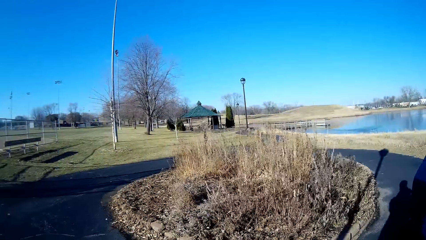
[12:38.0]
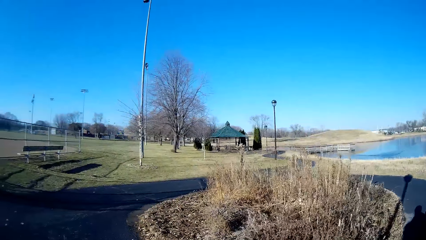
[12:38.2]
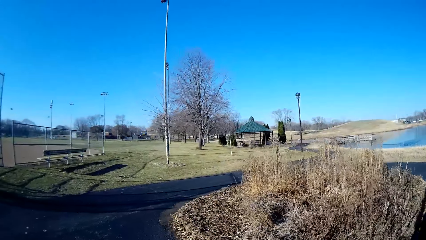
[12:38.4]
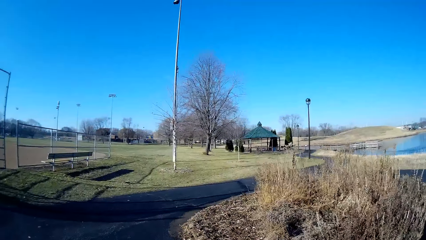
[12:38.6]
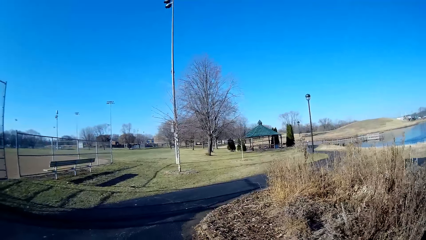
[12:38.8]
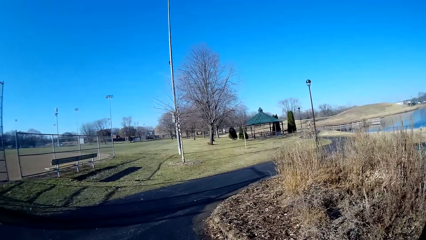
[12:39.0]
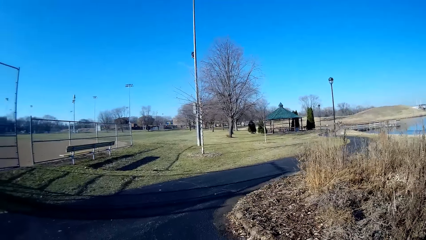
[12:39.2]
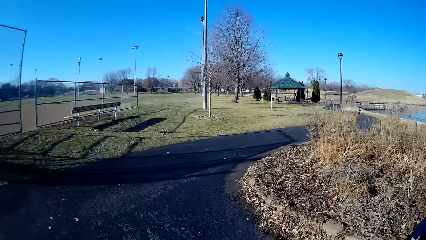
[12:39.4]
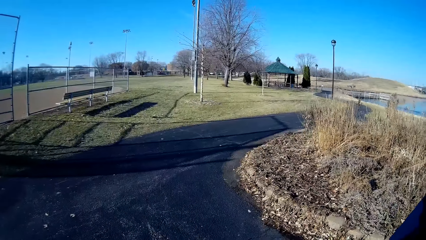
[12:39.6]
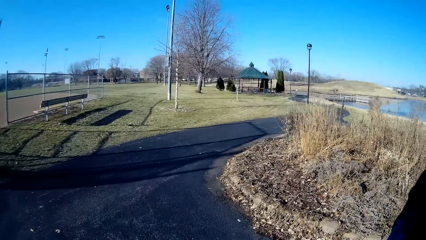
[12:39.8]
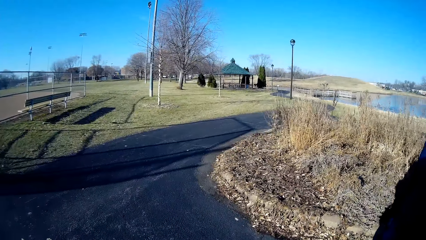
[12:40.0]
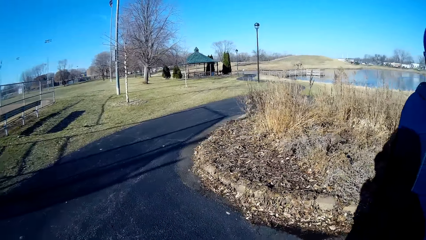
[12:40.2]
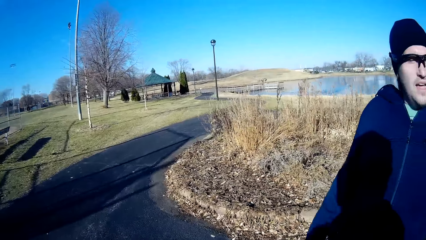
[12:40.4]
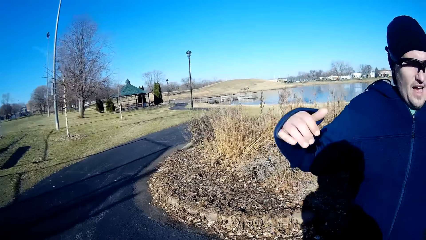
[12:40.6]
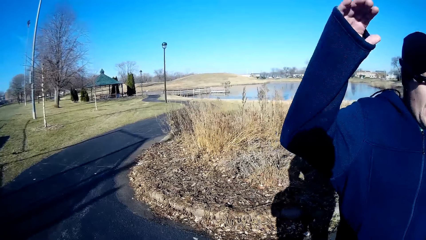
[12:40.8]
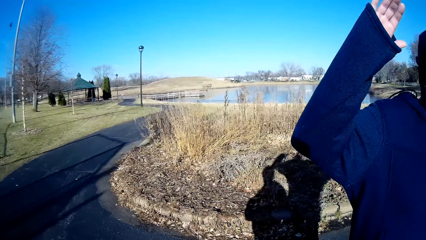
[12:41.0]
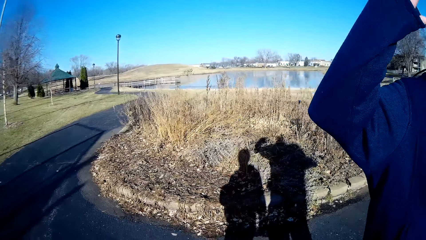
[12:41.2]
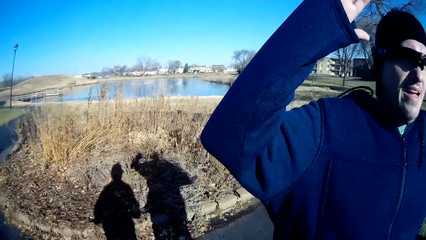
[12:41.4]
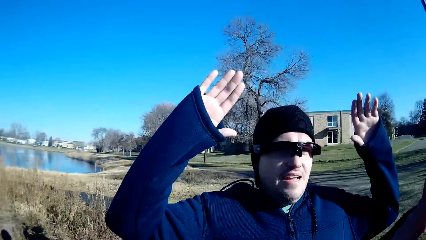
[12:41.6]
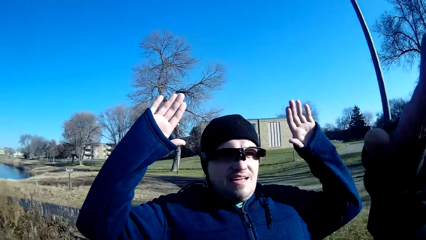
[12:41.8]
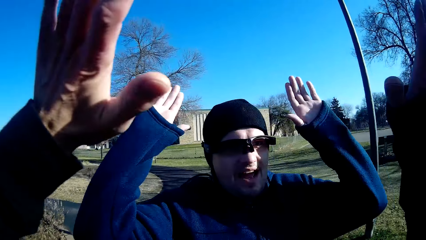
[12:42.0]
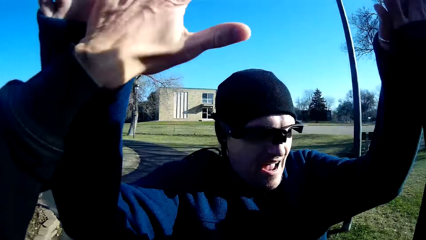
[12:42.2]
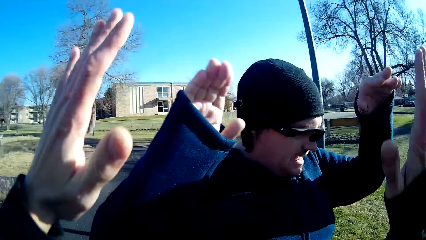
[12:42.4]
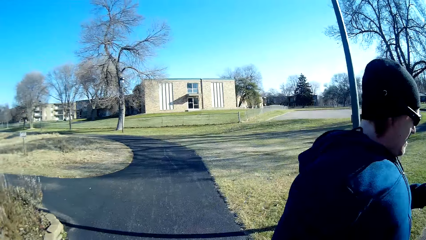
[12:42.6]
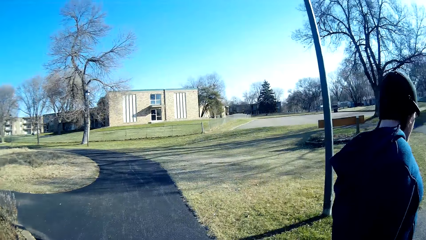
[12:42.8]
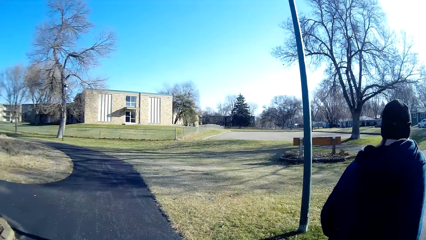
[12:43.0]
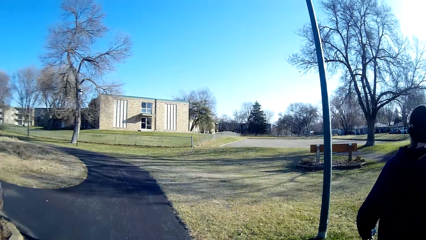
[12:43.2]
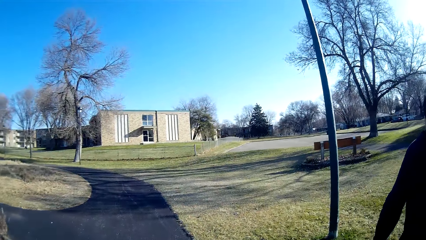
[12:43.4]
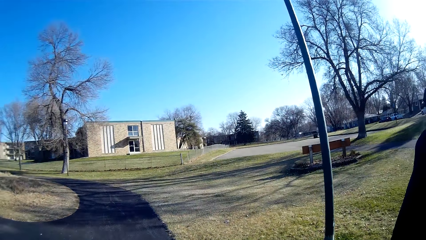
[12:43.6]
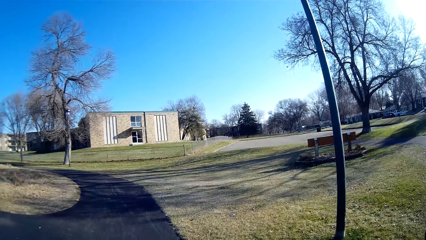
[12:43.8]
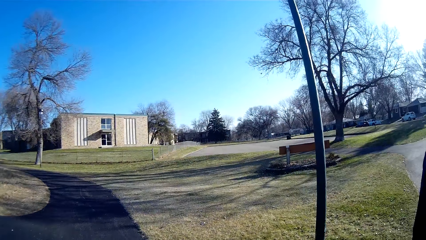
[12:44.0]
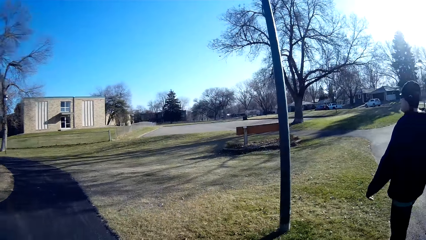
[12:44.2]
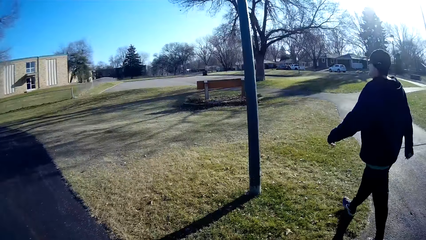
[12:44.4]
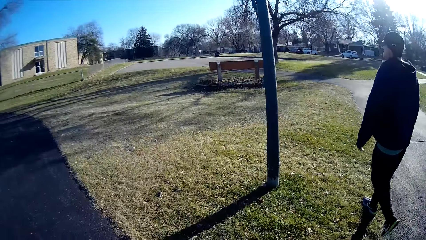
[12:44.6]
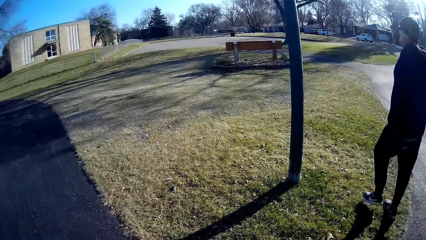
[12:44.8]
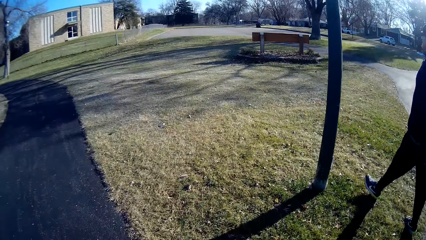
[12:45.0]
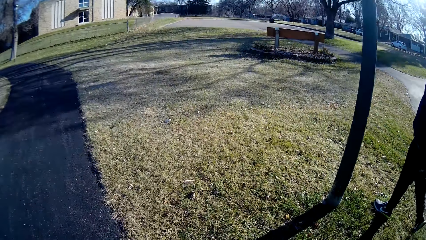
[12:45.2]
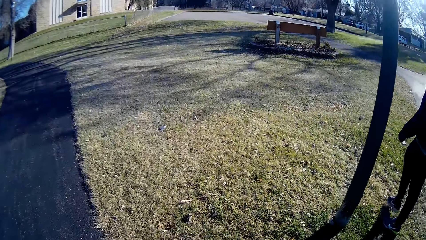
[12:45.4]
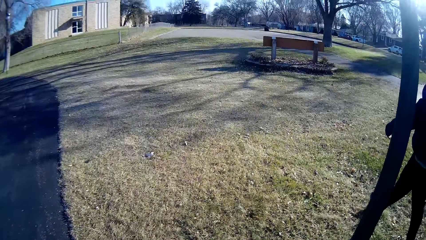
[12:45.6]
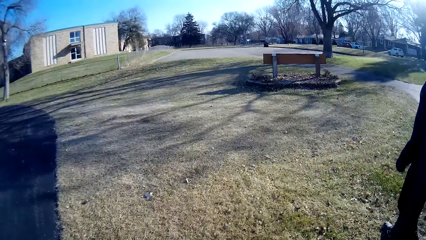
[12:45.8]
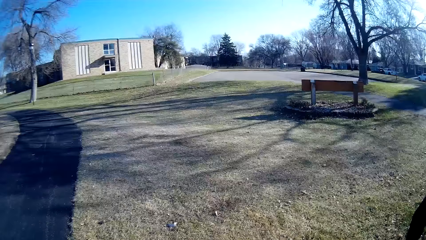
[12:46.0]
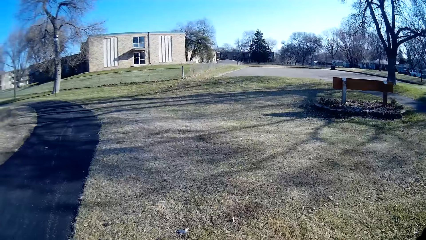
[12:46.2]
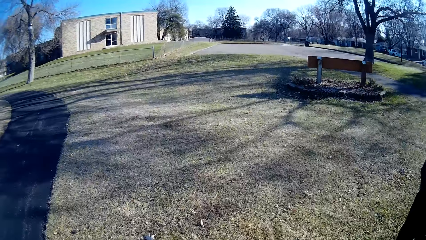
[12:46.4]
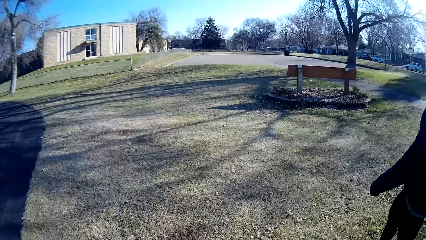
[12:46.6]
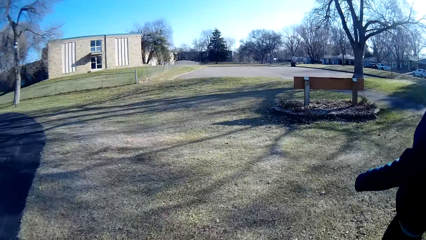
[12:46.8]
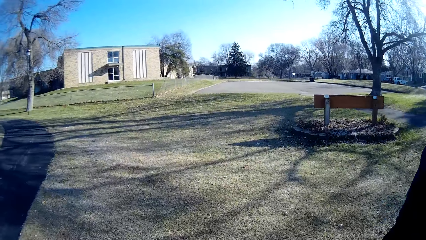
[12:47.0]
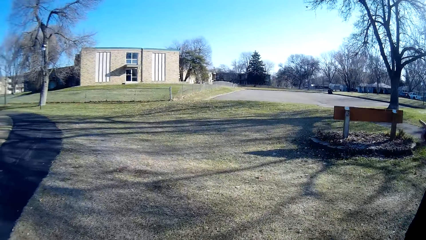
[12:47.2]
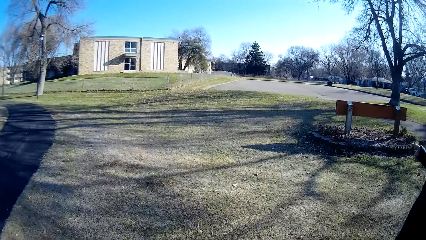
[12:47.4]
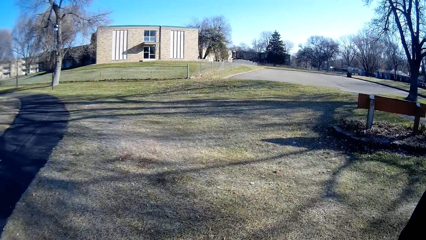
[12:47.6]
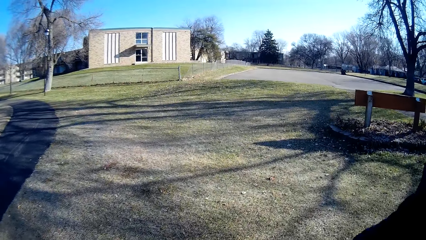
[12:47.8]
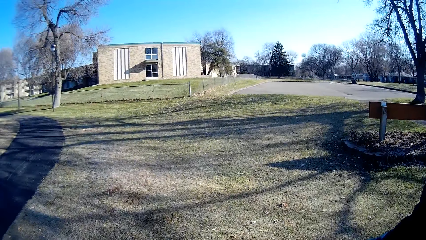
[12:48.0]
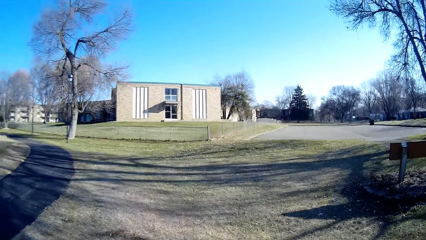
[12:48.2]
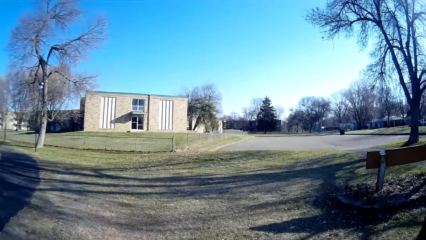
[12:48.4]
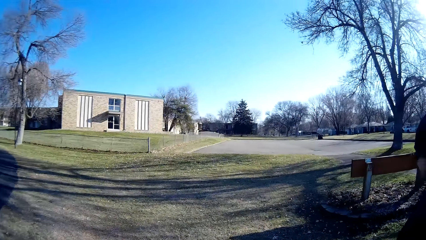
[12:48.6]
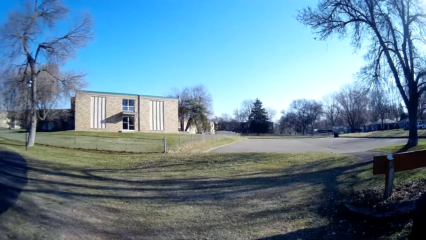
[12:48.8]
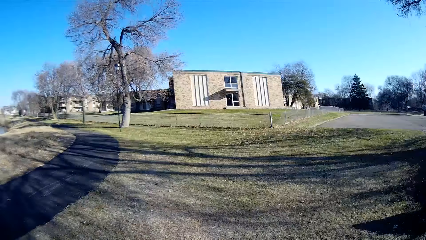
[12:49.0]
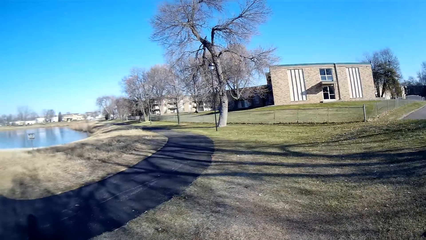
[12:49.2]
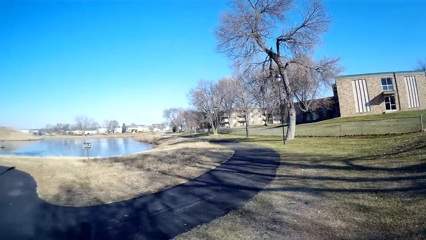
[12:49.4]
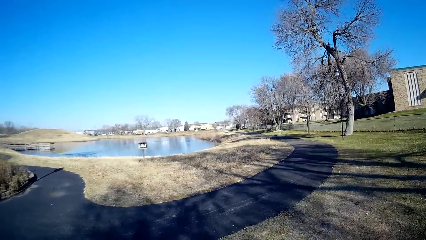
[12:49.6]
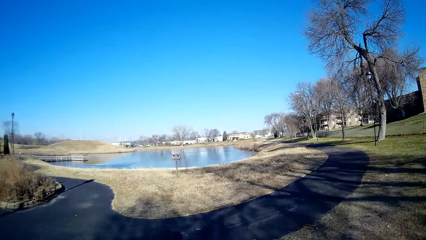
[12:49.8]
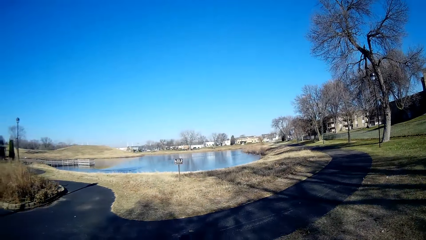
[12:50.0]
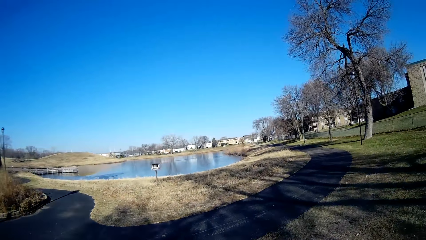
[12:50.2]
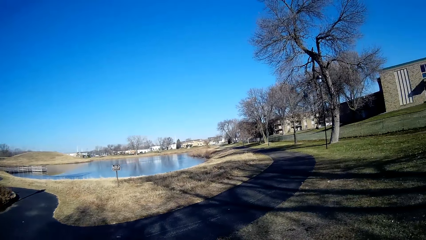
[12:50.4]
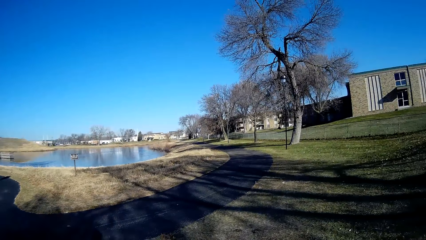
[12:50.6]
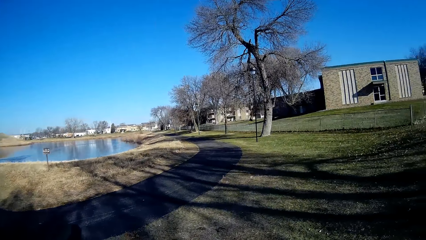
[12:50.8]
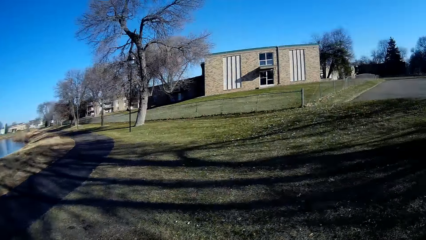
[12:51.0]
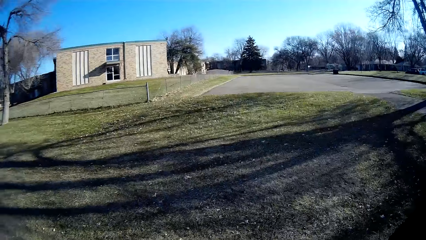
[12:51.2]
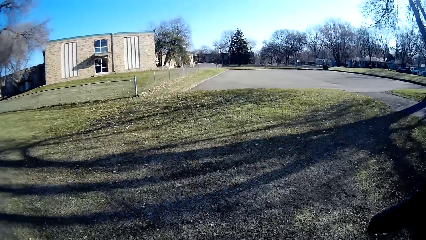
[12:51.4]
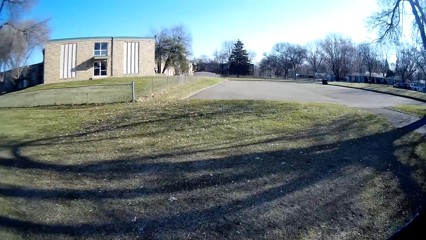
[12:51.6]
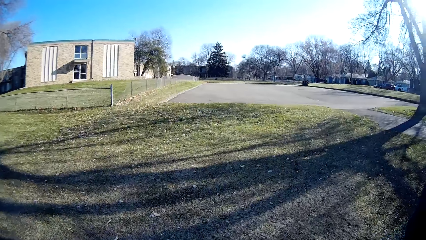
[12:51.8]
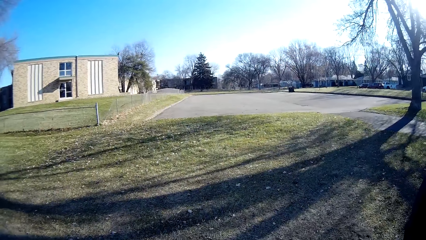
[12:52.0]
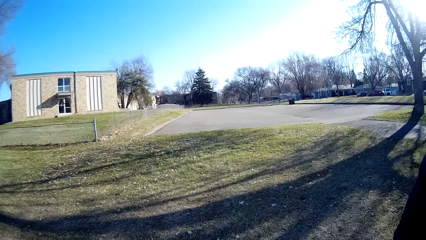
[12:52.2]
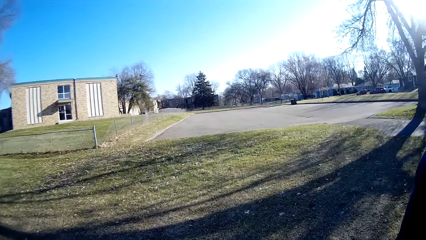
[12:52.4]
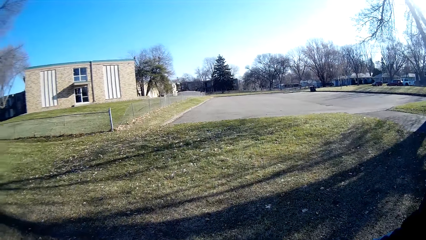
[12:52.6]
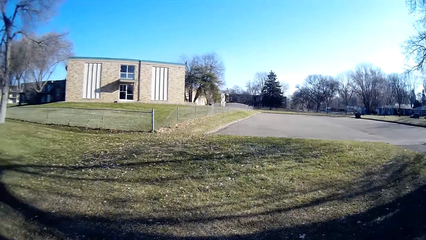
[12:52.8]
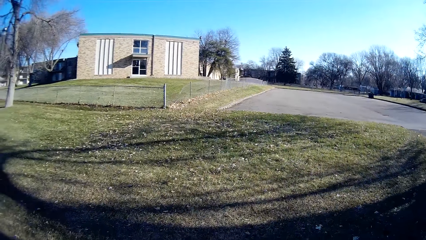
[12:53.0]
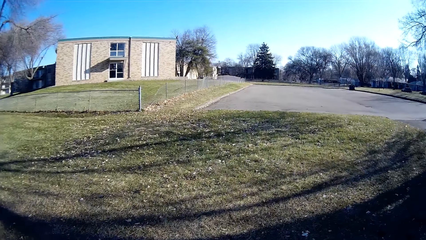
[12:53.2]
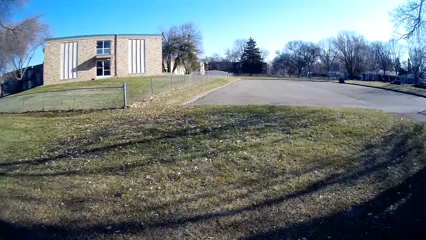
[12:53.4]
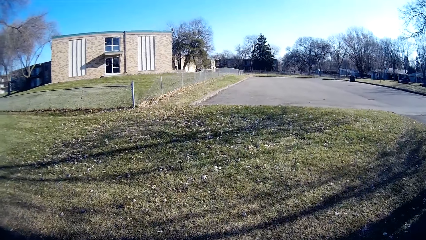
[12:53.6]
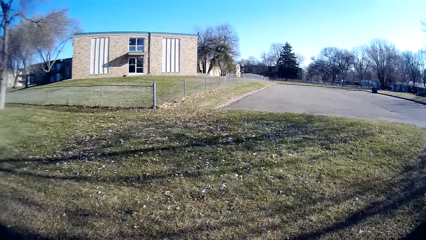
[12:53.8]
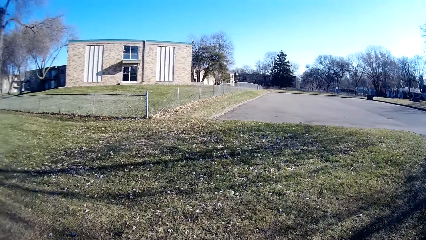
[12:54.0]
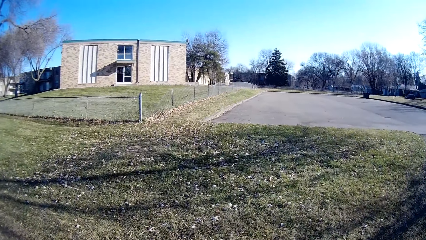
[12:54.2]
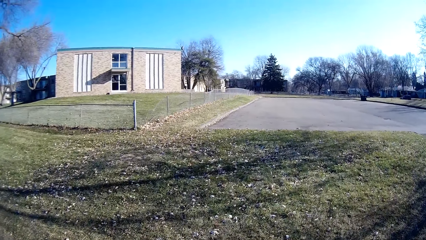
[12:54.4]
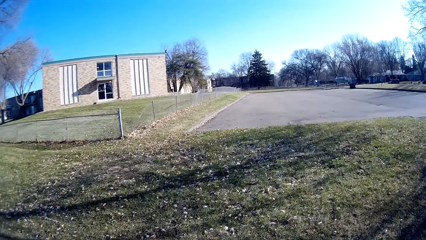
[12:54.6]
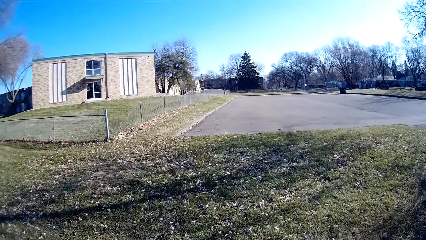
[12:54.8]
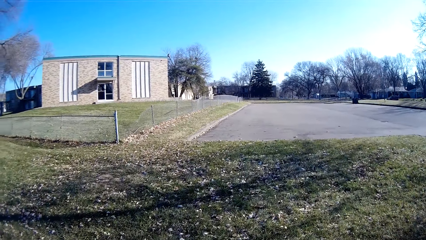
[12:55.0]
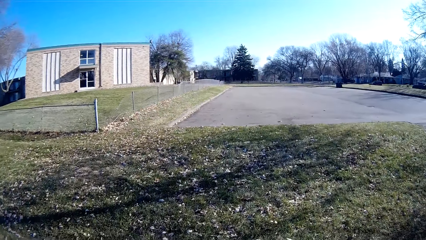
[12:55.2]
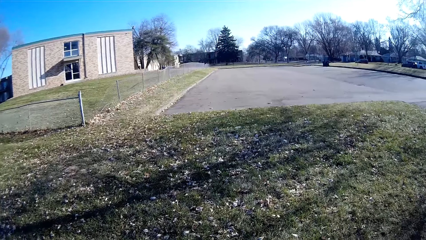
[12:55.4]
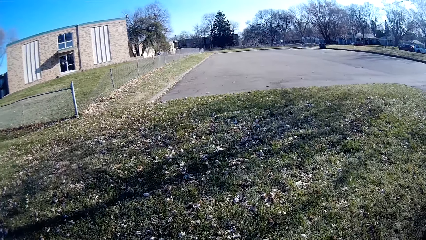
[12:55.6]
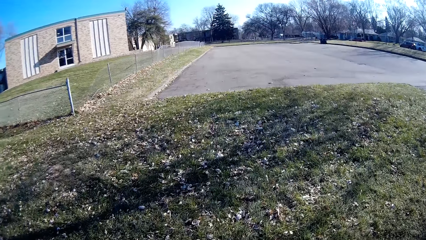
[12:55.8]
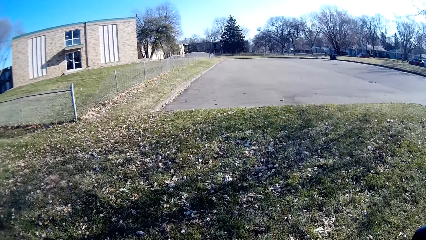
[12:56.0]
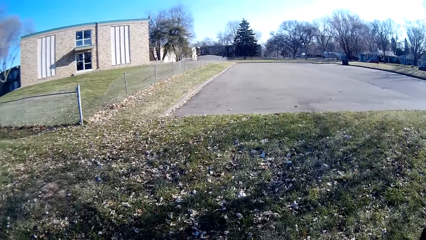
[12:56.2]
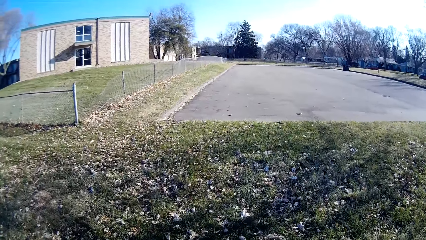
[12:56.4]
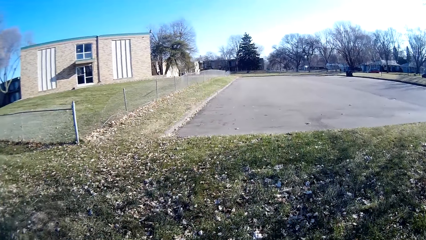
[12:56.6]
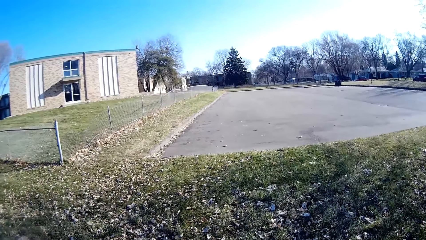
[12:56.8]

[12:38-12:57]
A person stands beside the camera wearer. The person puts hands together with the camera wearer. The person and the camera wearer greet each other. The person walks away and walks on the road. The camera wearer walks beside the person.
